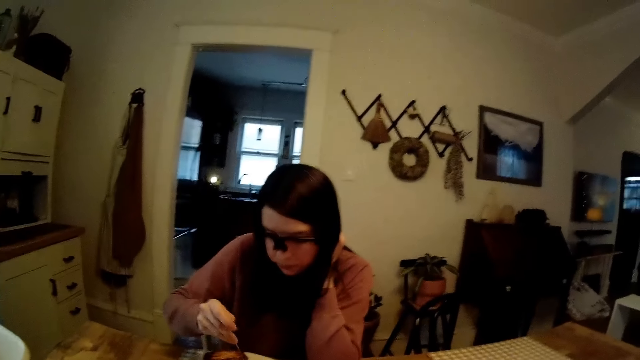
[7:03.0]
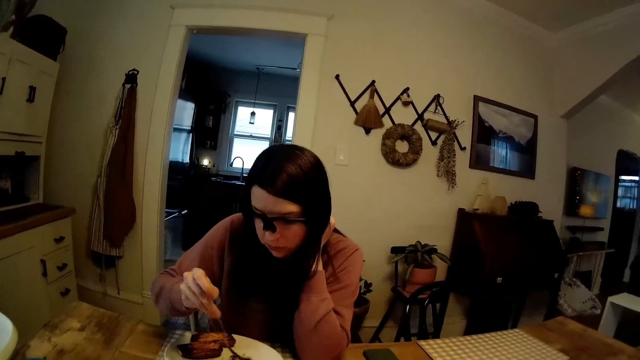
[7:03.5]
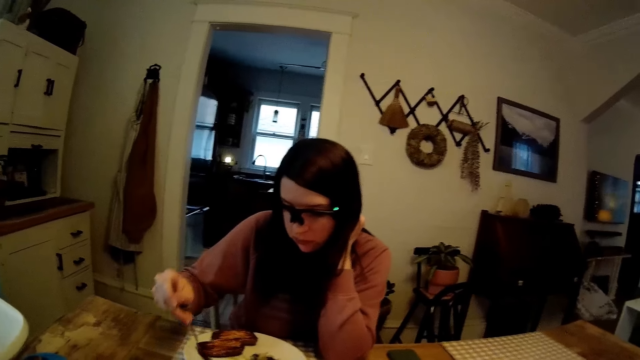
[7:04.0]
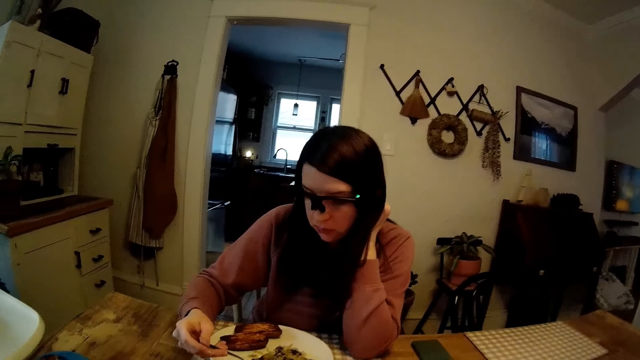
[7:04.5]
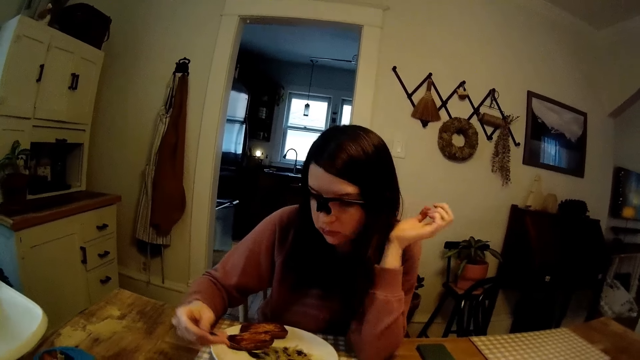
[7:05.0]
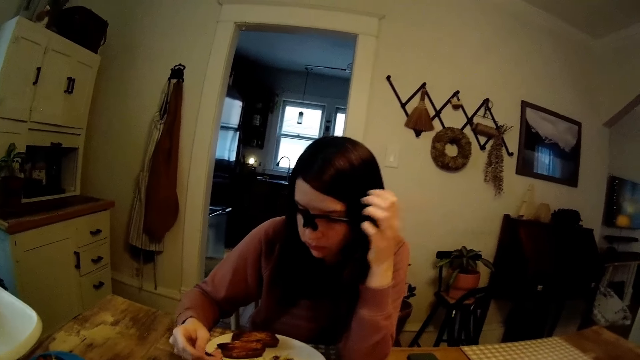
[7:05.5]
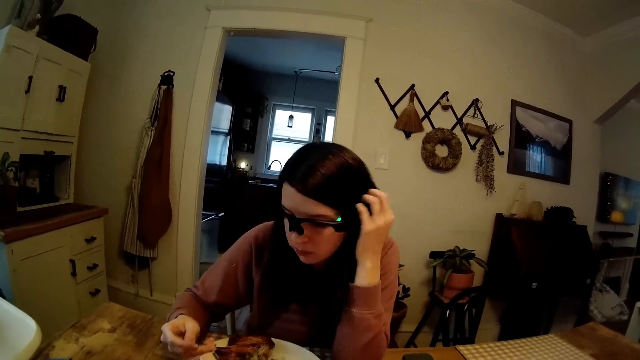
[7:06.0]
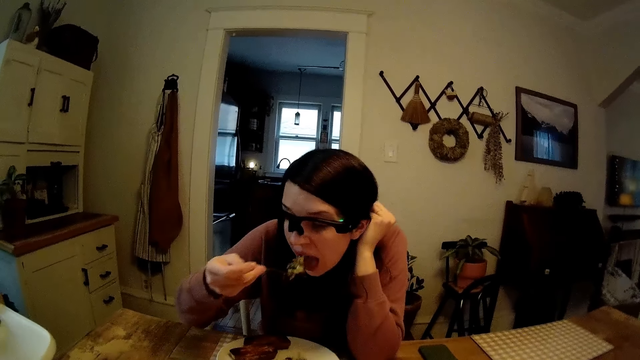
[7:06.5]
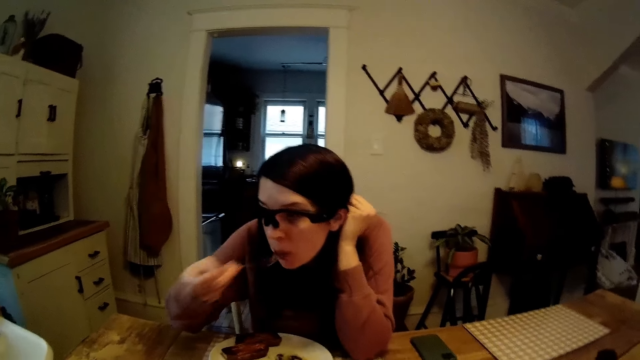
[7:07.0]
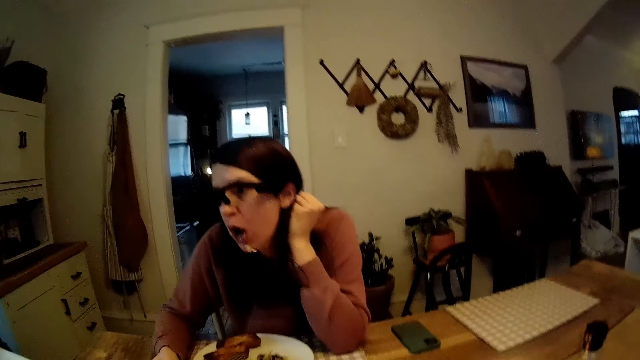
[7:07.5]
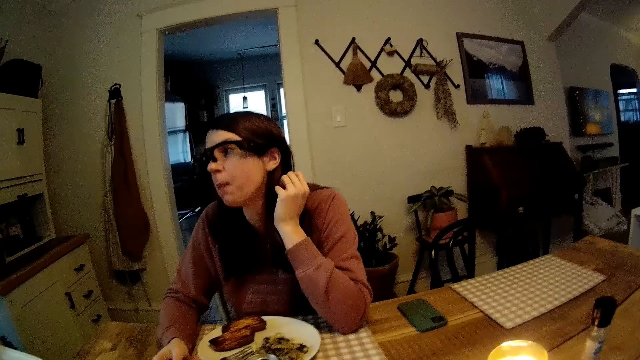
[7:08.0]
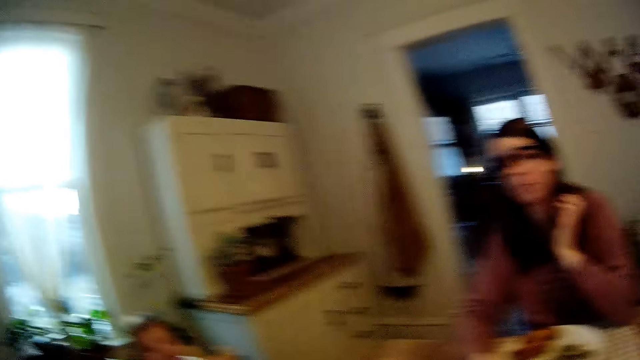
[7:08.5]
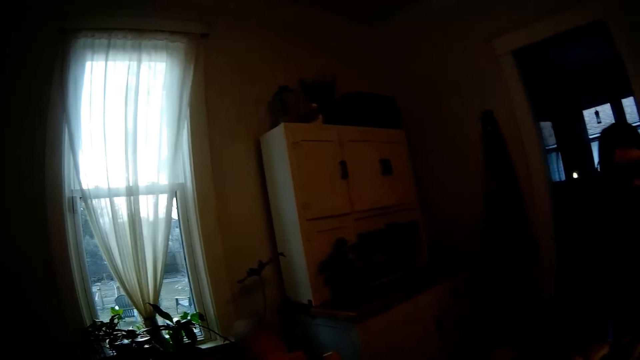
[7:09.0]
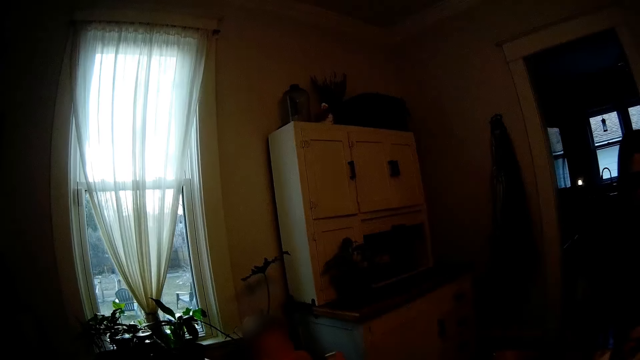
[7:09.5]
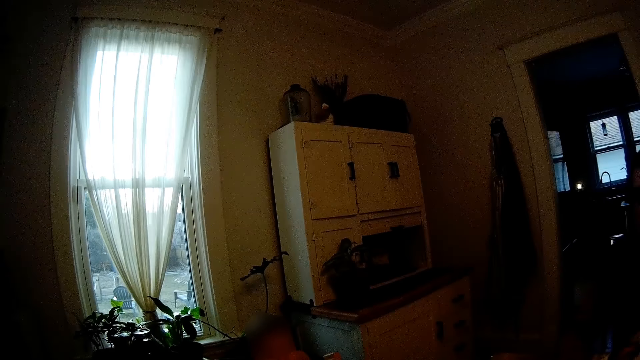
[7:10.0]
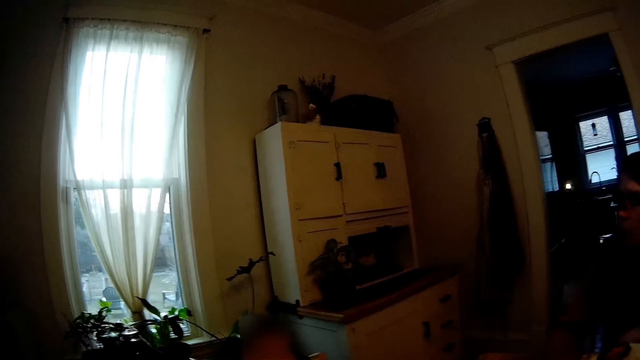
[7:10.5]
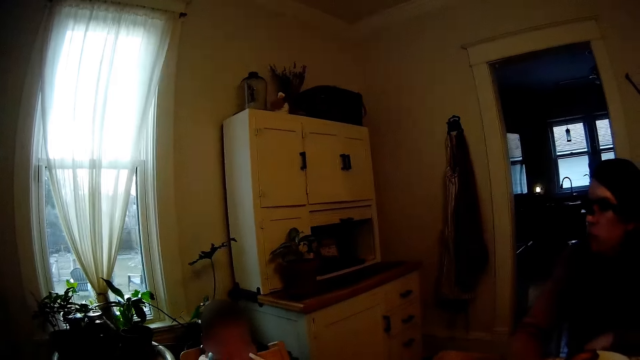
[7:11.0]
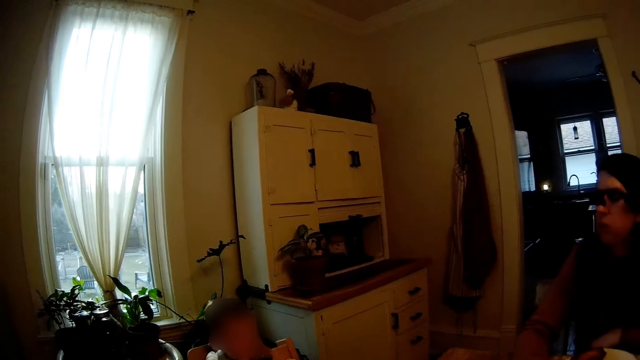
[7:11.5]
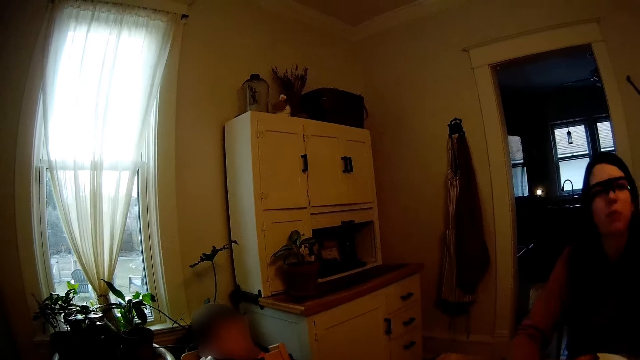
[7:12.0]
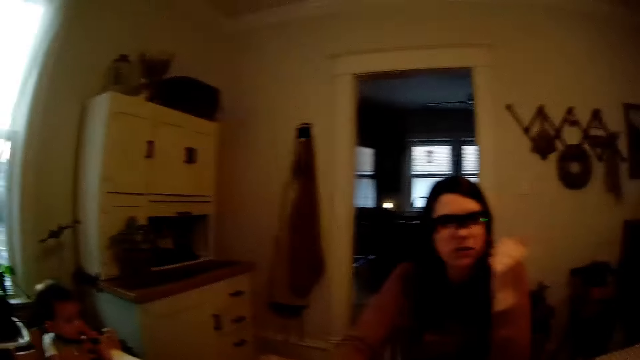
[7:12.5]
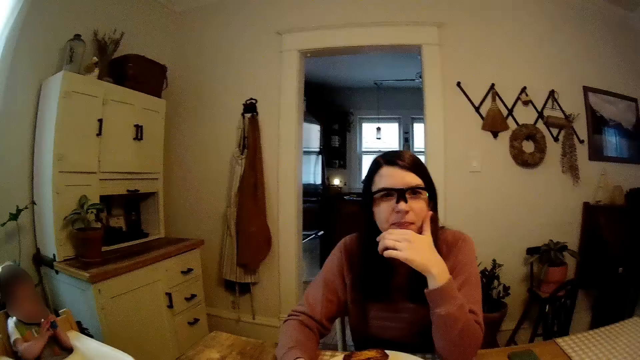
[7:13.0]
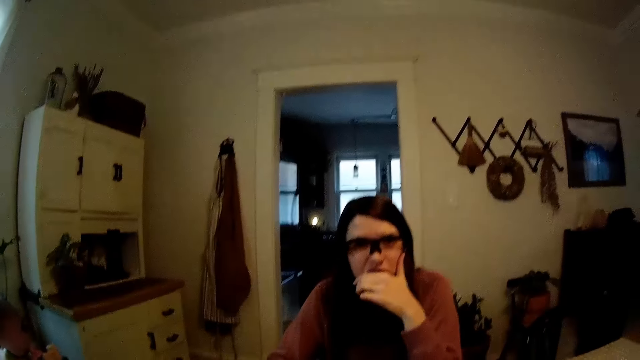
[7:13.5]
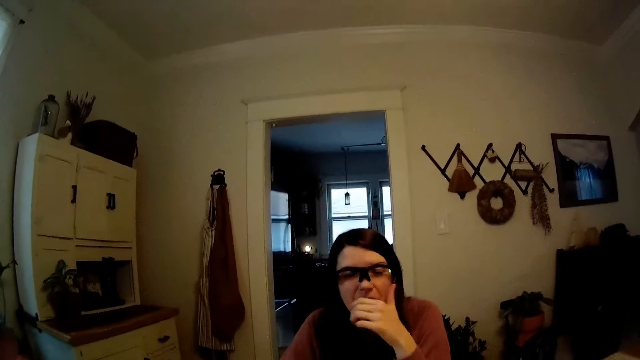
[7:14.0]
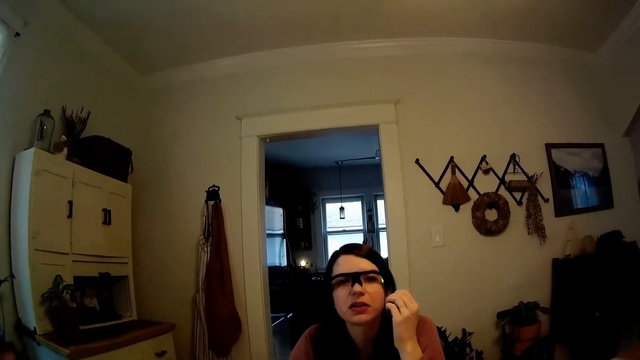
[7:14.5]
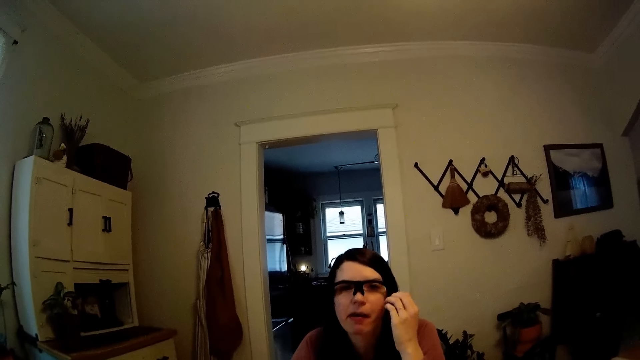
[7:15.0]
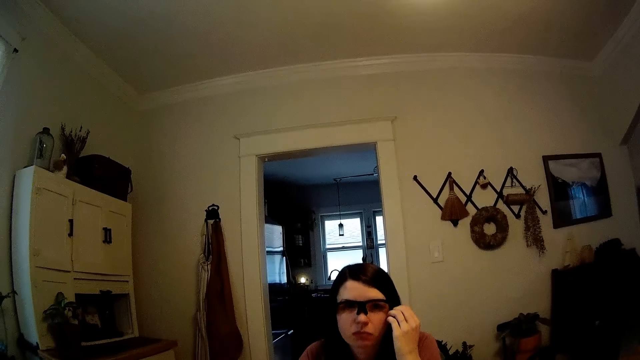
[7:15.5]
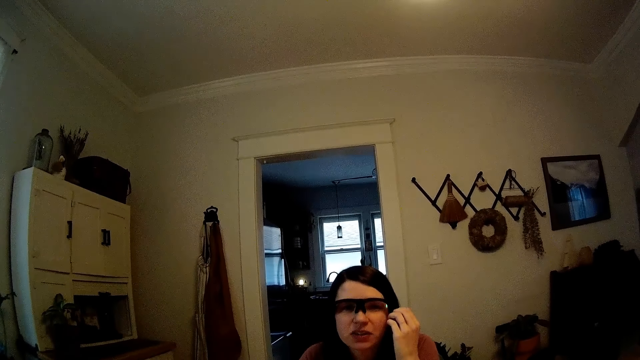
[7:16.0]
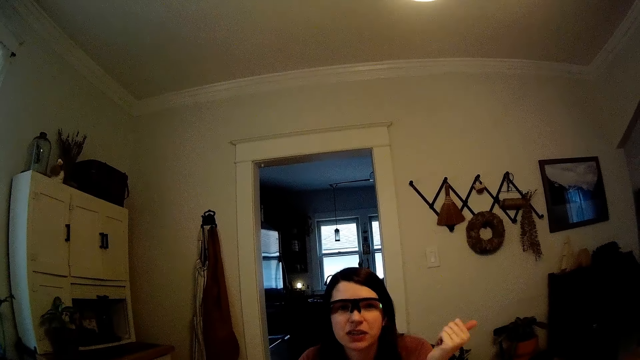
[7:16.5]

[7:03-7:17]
The camera wearer stares at the window. The woman converses with the camera wearer.

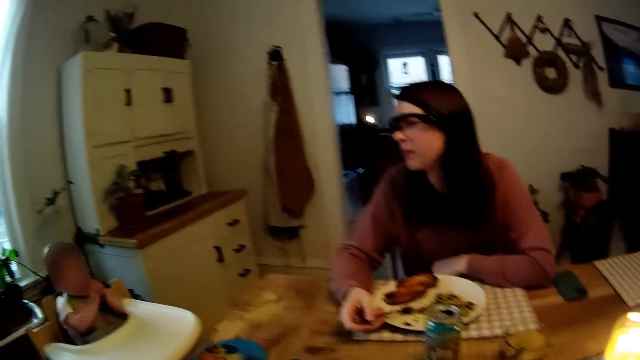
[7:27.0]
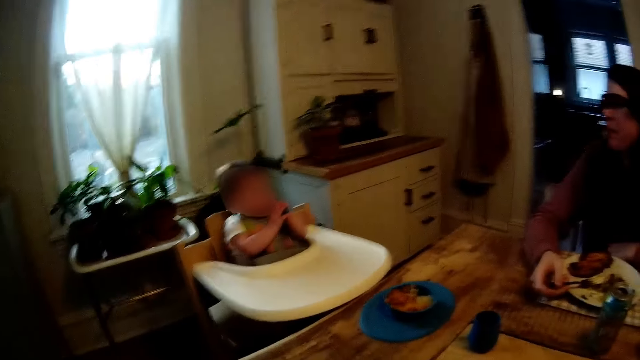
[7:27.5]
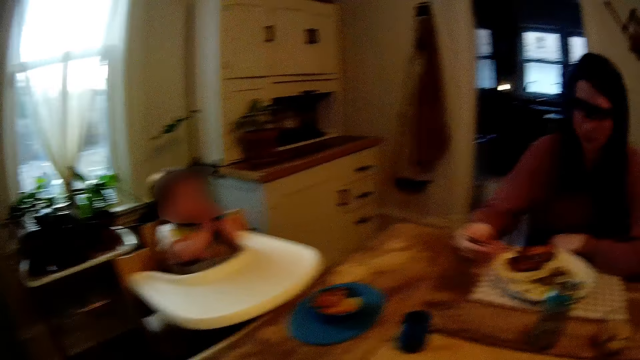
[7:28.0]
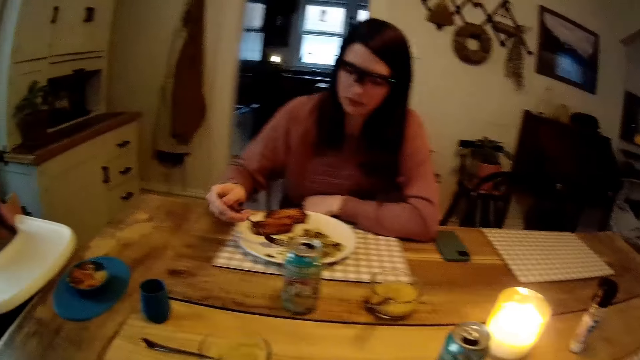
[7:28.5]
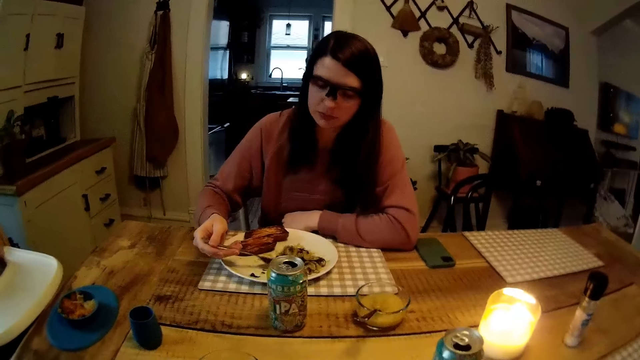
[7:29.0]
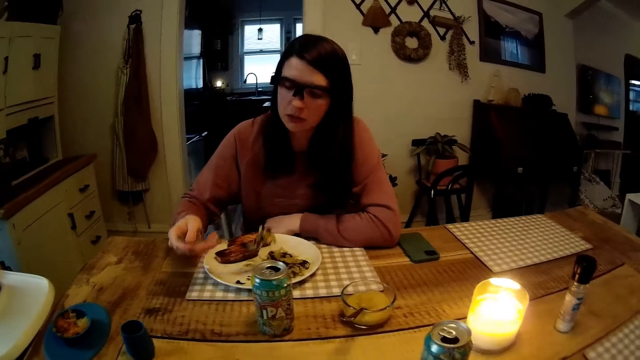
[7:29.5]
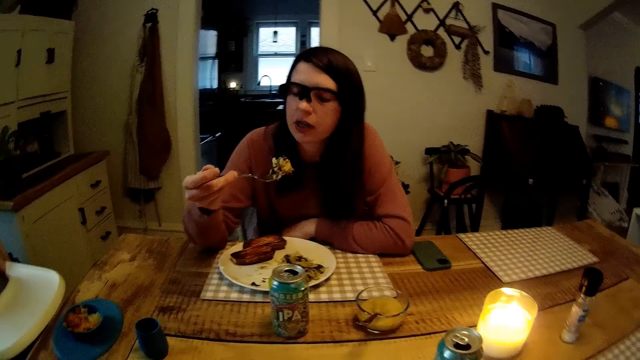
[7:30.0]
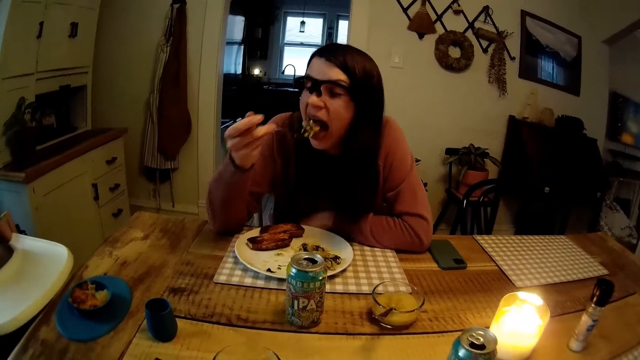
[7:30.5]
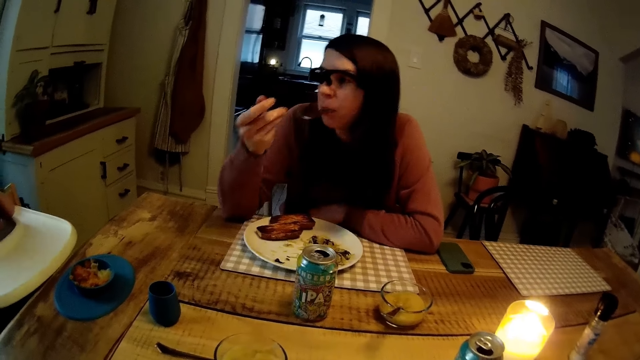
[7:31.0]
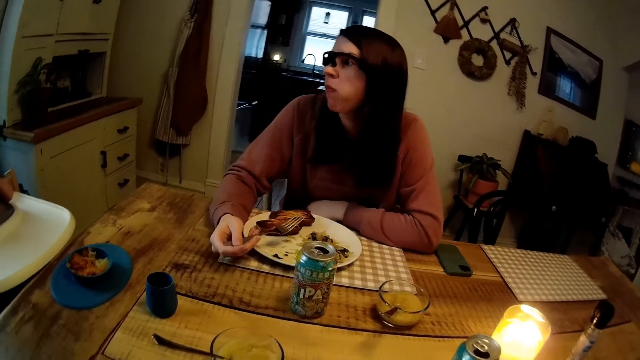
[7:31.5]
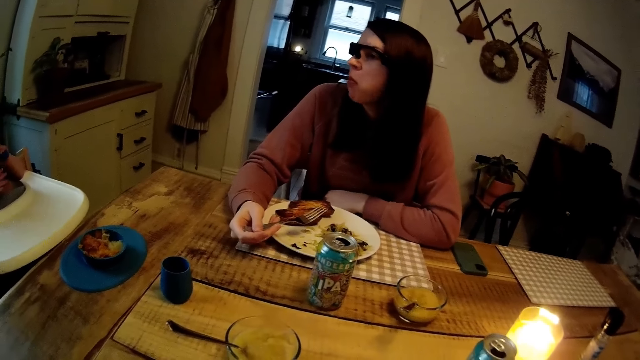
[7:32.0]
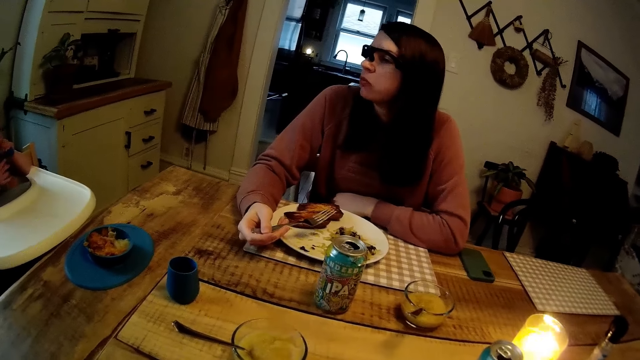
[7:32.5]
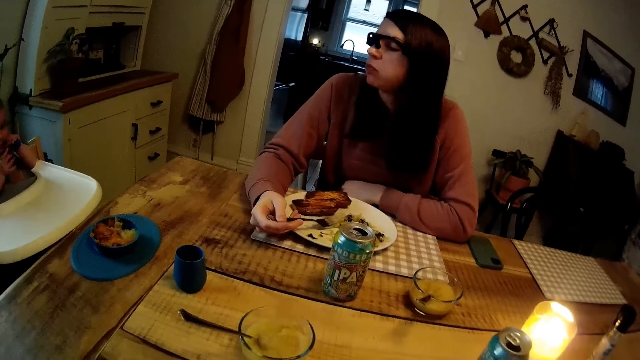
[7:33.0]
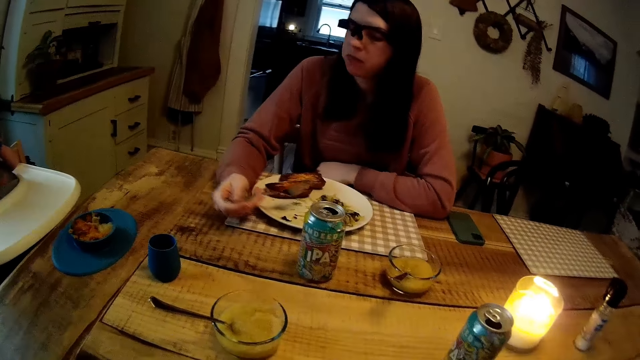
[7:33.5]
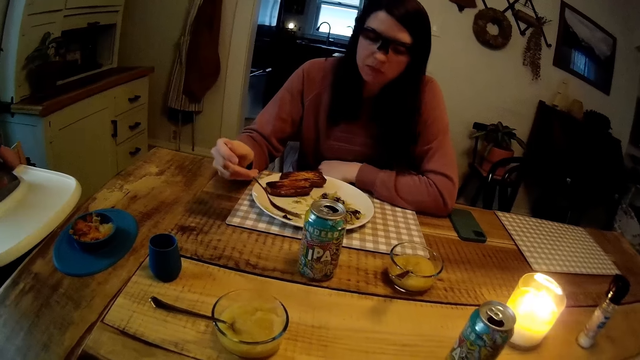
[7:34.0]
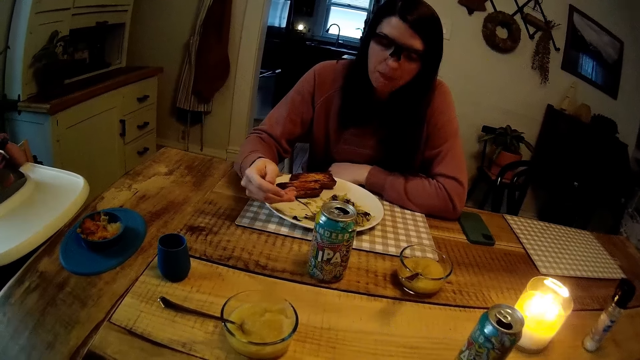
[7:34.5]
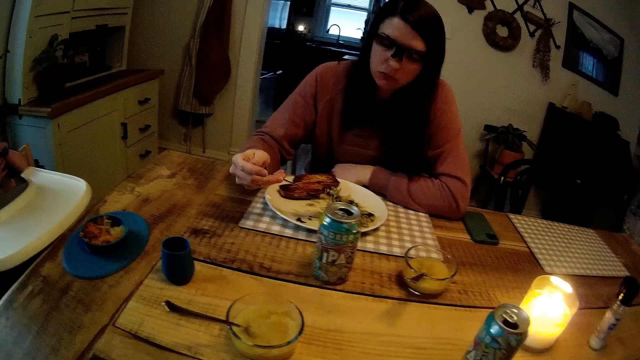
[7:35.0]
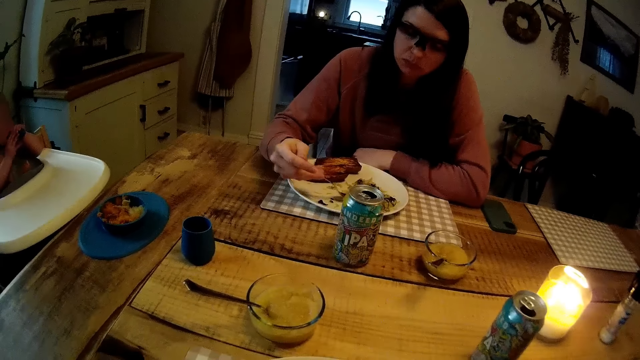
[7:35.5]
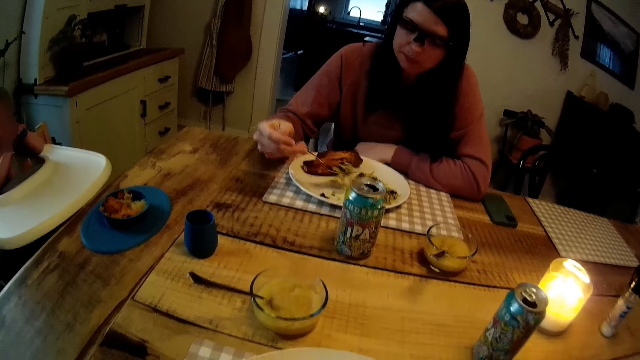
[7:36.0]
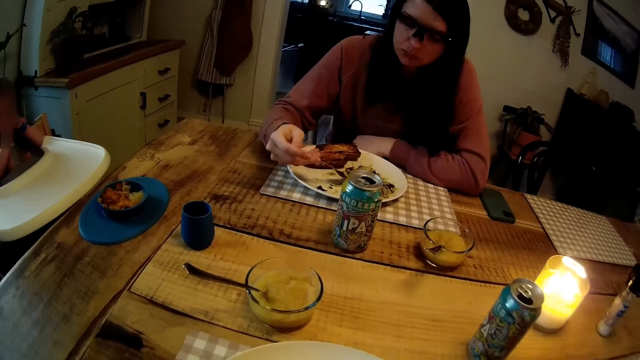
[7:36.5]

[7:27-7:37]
The woman eats vegetables from the plate with the fork in her right hand.
